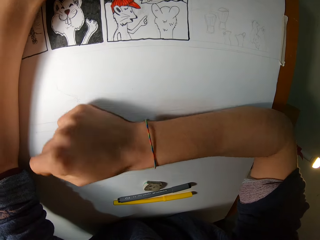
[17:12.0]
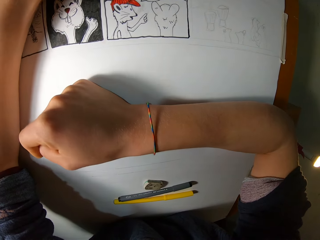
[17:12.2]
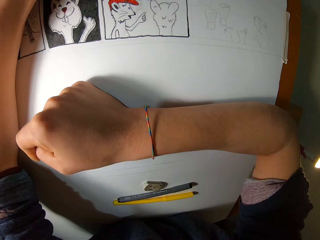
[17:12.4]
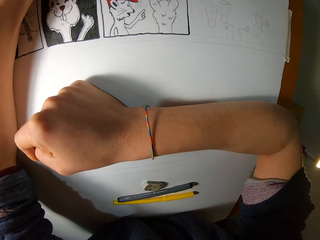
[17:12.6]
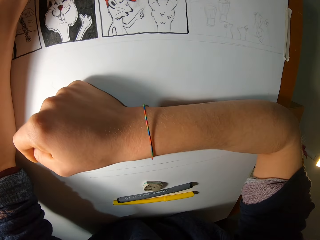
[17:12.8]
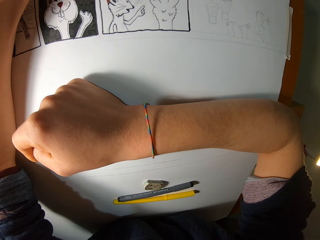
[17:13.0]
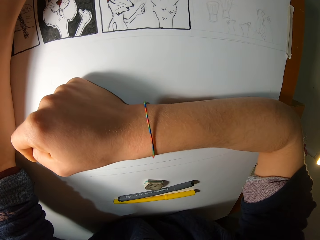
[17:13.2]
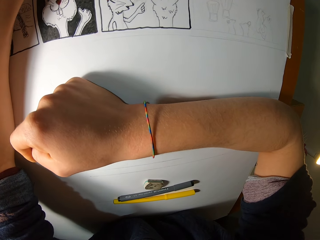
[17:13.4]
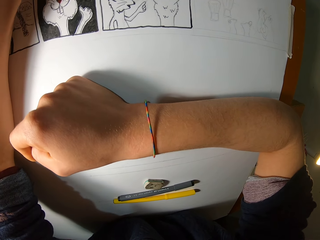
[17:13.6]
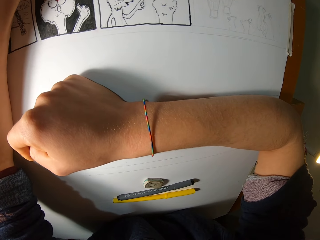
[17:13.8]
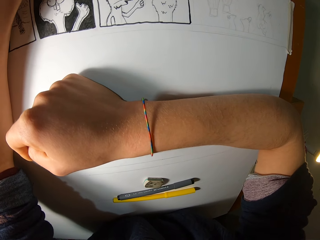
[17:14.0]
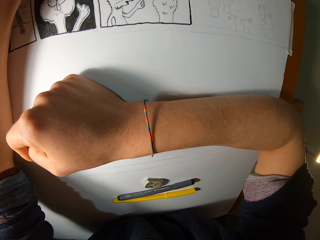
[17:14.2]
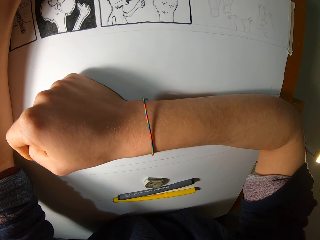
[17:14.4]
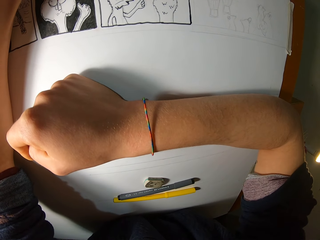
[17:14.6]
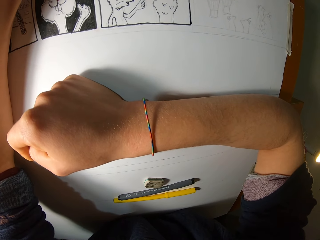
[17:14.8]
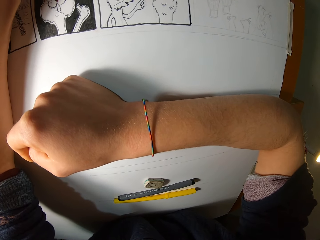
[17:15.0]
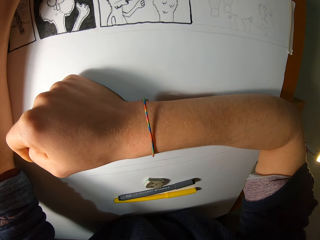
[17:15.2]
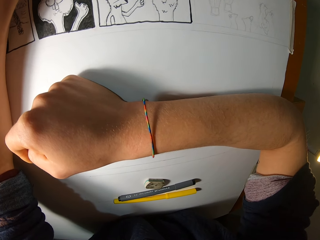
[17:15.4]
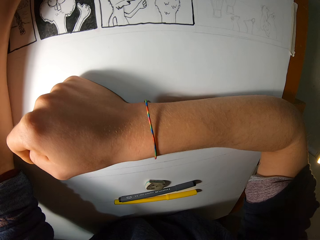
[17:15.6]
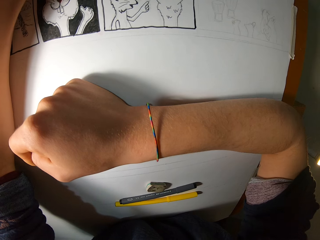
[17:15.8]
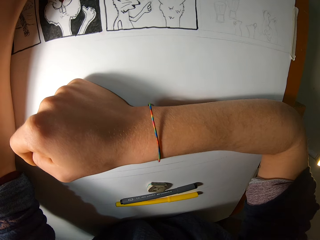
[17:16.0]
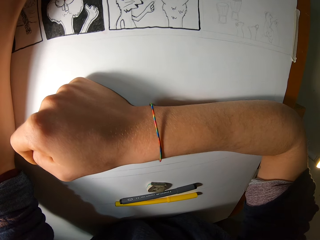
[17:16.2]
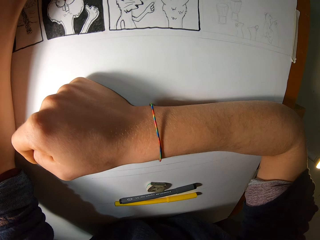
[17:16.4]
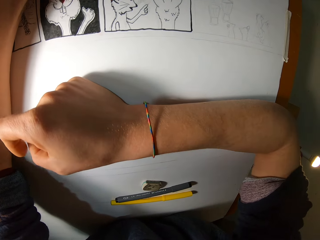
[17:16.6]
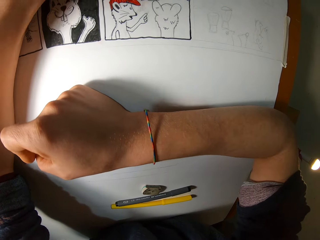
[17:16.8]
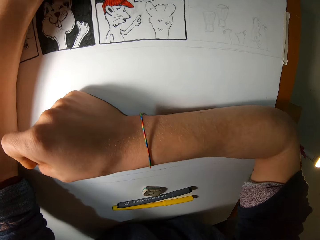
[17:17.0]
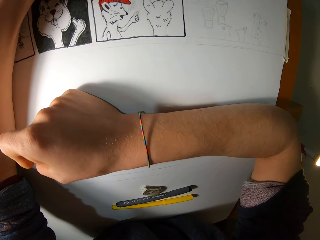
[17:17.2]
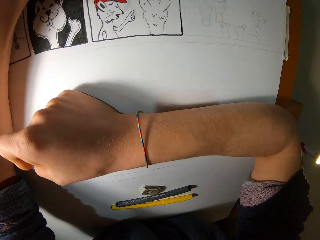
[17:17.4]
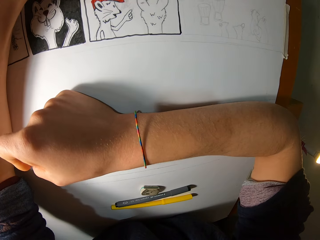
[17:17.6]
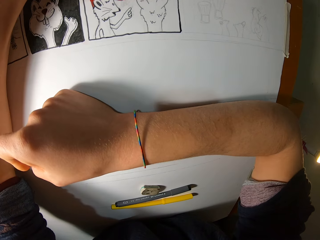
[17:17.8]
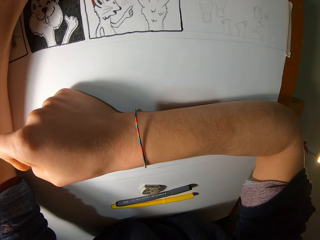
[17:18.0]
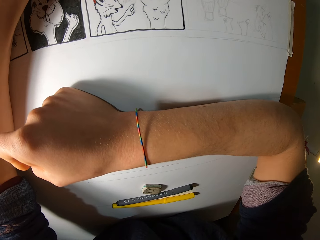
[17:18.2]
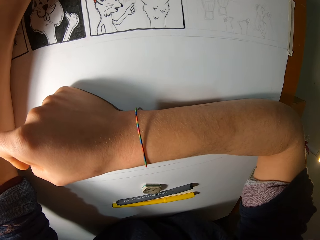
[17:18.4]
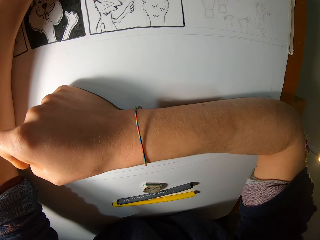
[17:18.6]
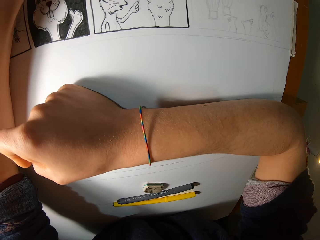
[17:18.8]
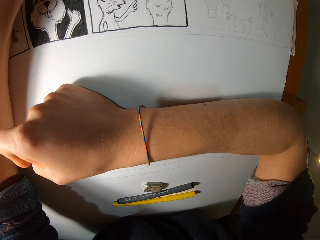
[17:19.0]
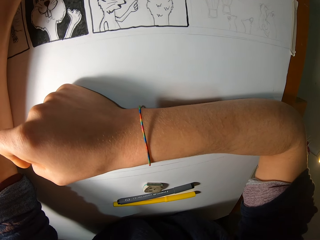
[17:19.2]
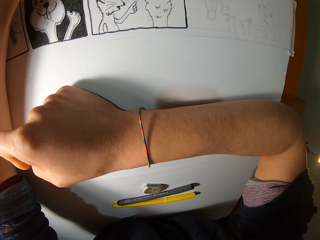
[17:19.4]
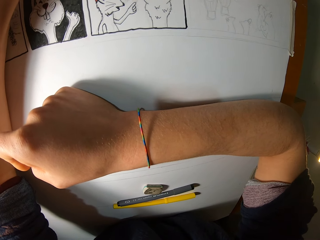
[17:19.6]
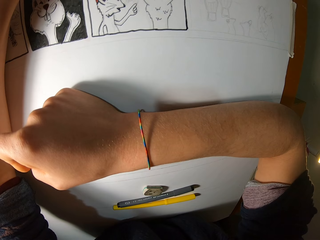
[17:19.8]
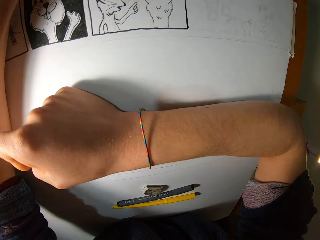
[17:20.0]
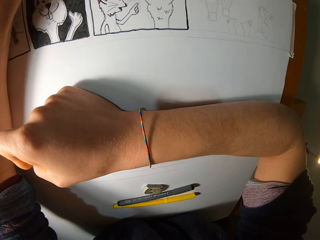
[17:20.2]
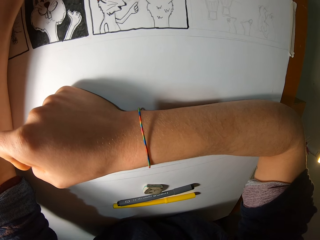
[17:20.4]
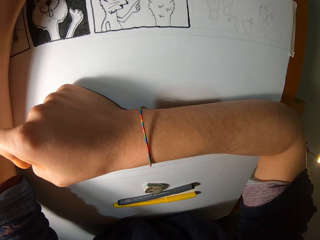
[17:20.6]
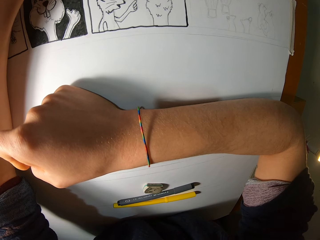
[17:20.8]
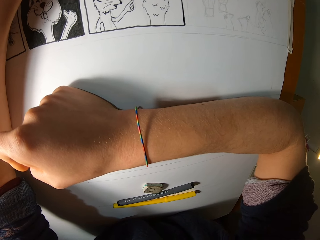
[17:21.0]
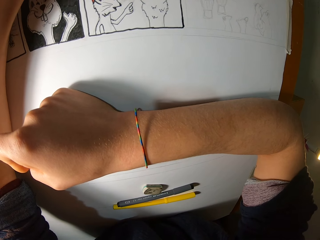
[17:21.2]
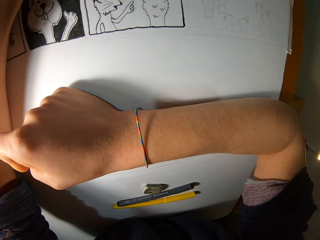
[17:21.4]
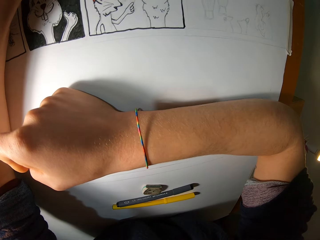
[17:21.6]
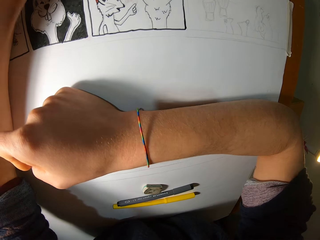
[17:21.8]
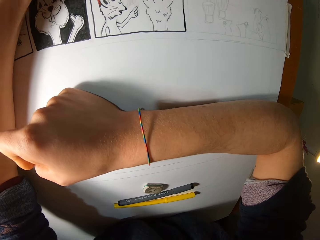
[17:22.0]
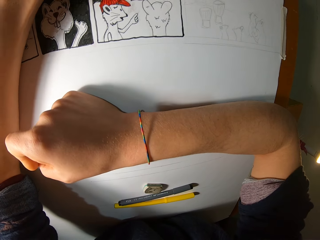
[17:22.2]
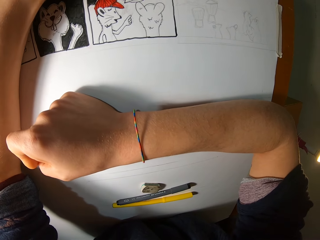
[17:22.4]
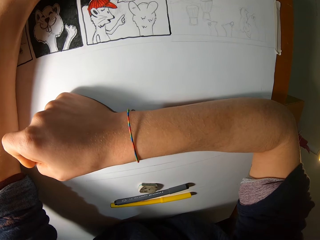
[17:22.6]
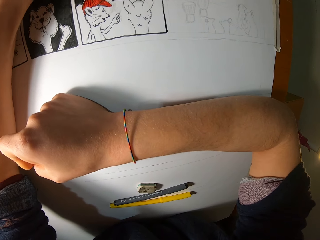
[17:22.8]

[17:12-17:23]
The camera wearer moves a hand on a table. They draw on a book.

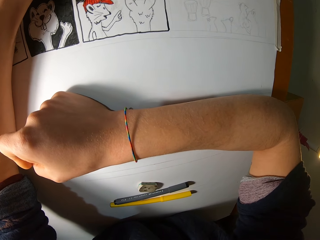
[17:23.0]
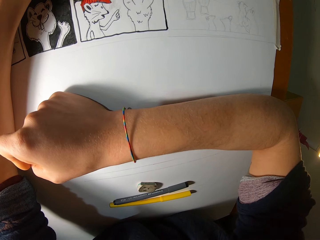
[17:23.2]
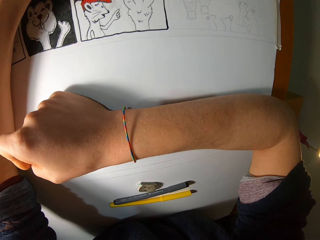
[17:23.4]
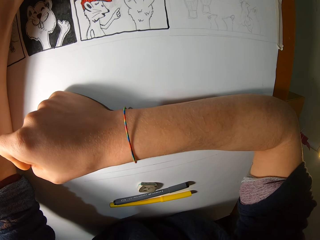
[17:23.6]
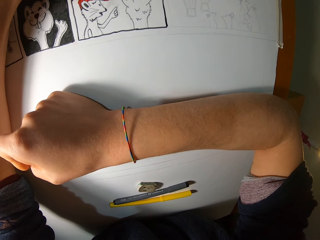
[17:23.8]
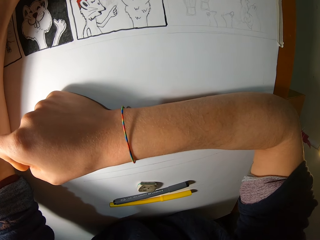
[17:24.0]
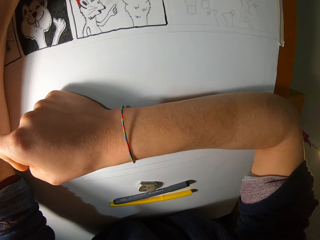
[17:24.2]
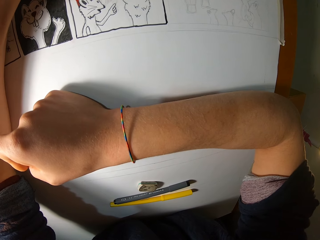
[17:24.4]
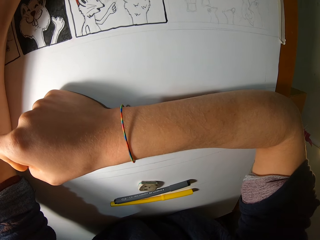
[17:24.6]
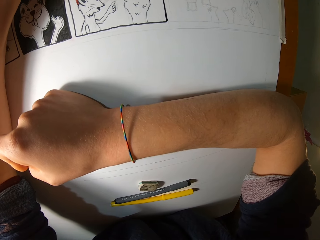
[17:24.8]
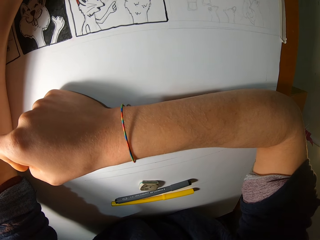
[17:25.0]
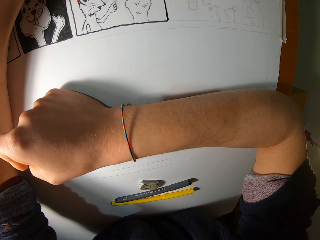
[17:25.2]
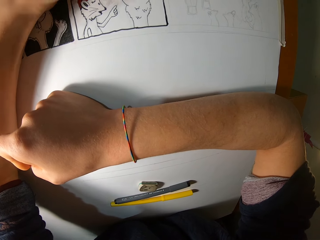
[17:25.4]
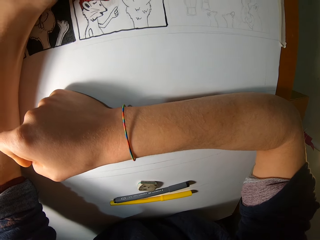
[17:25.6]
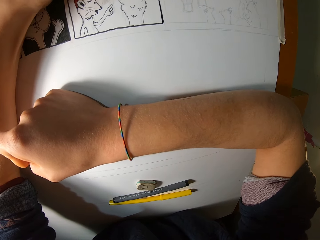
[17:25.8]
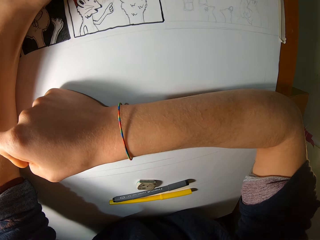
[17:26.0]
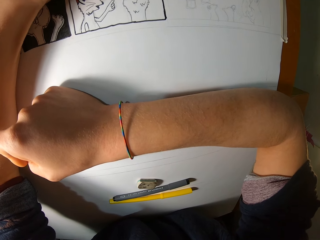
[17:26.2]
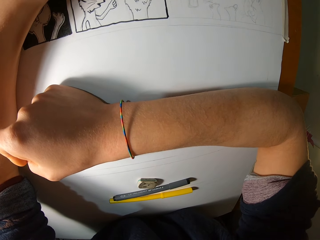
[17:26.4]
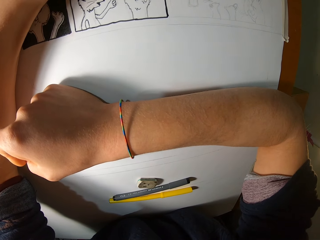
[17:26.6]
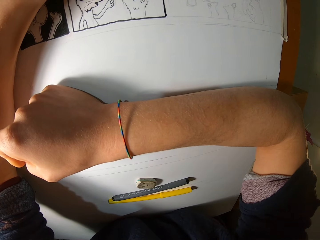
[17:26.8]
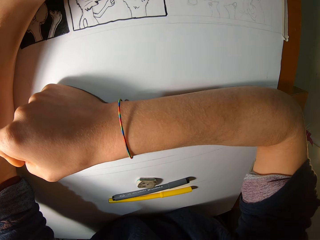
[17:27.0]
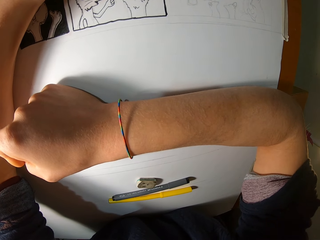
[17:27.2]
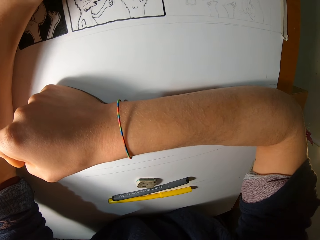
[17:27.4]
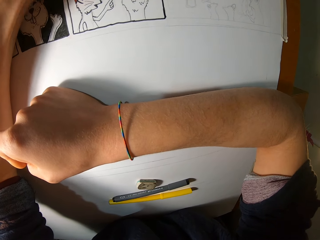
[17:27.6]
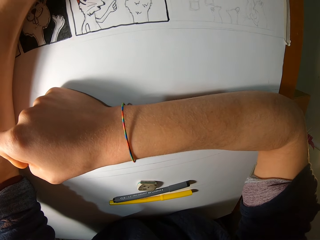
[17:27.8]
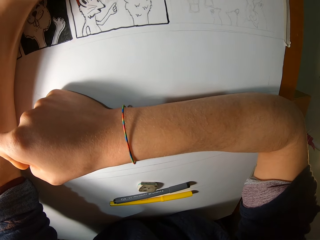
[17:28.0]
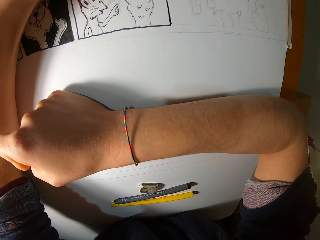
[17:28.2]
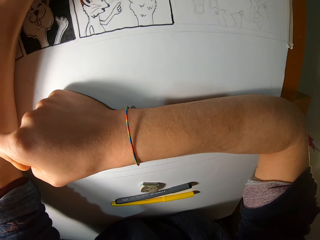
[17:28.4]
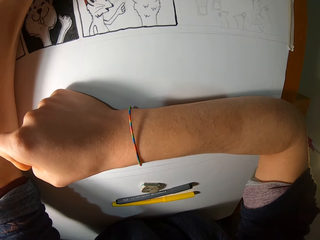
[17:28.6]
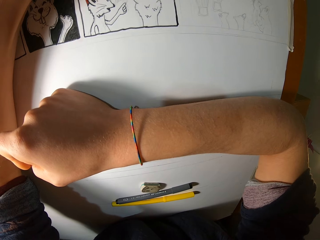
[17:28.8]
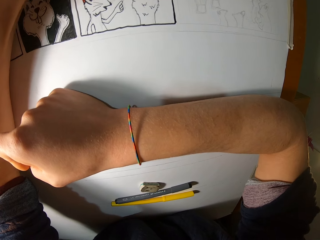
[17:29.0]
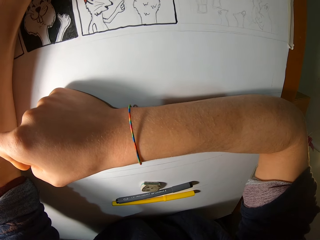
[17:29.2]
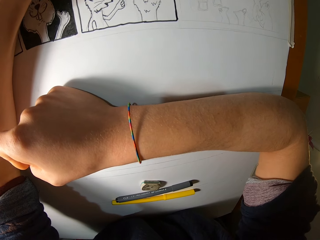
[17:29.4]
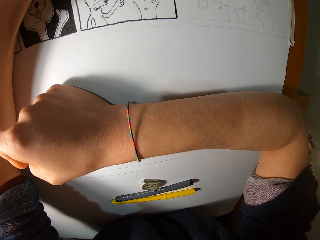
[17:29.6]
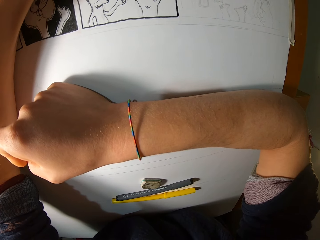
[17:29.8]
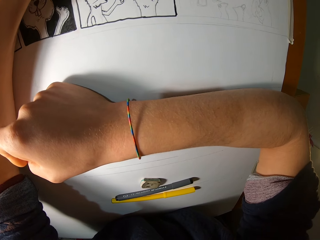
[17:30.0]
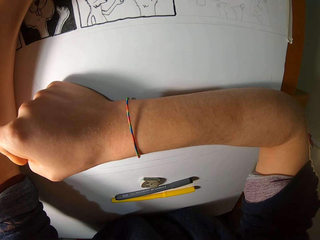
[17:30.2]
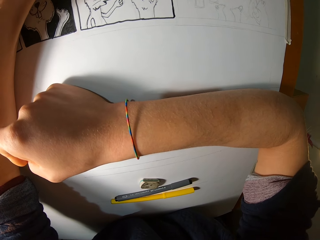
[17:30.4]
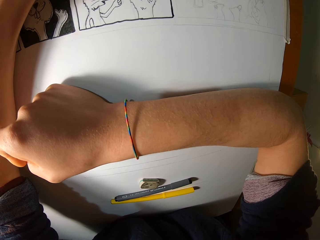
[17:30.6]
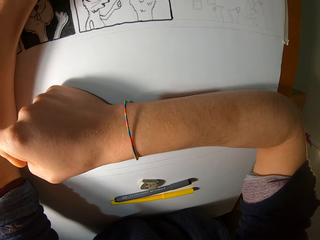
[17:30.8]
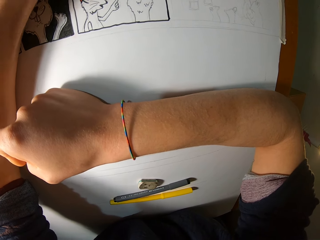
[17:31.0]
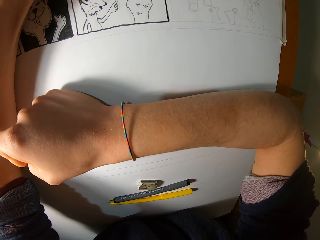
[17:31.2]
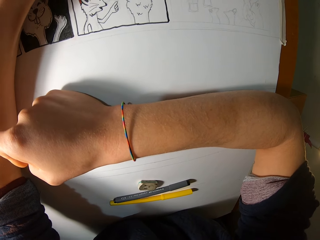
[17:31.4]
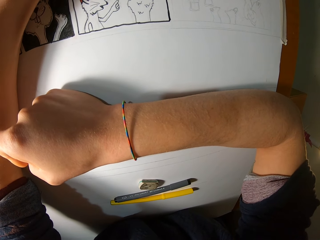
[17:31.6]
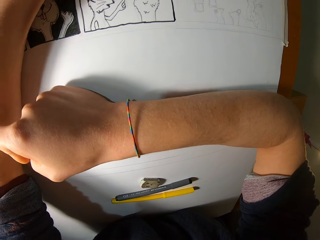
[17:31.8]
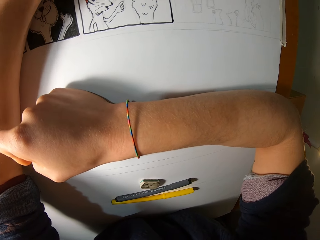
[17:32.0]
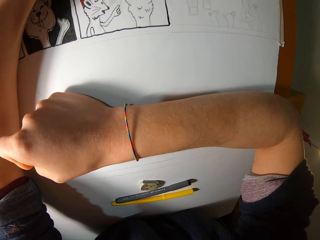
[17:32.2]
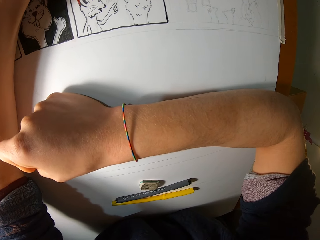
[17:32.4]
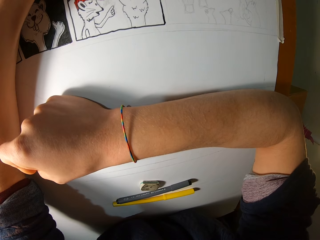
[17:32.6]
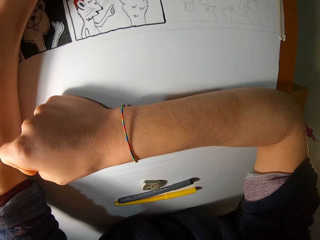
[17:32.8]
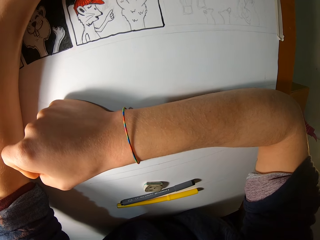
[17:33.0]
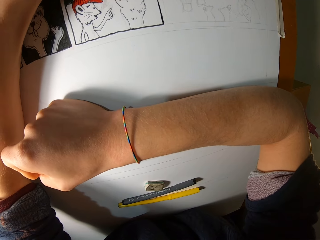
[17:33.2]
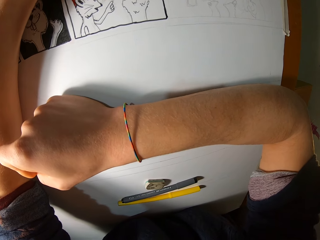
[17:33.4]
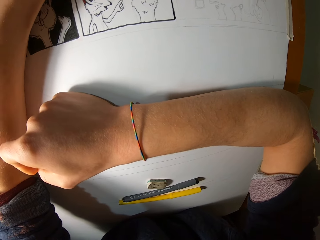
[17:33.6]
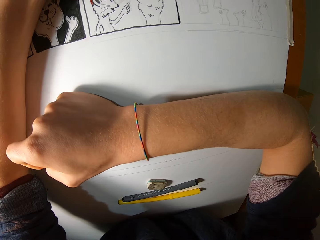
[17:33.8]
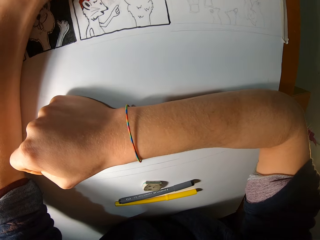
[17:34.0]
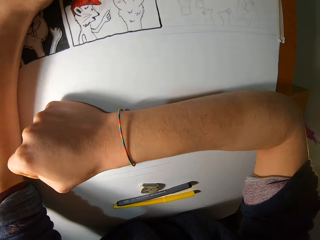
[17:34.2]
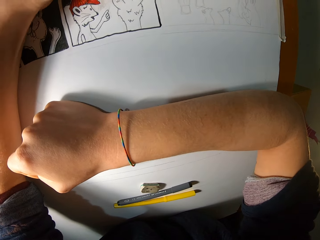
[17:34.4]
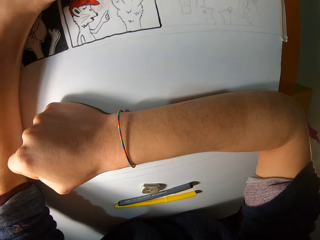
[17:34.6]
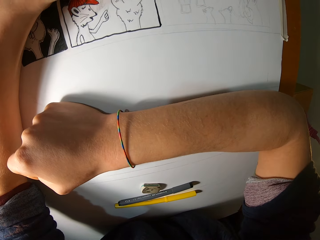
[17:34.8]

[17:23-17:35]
The camera wearer looks closely at a drawing. They draw on a book.
